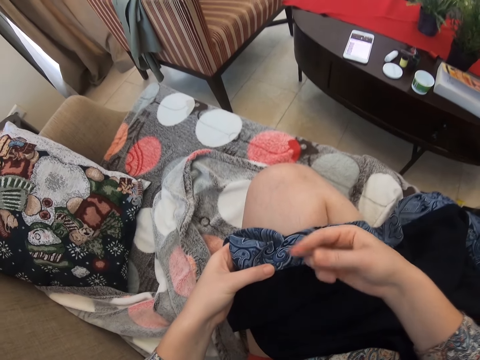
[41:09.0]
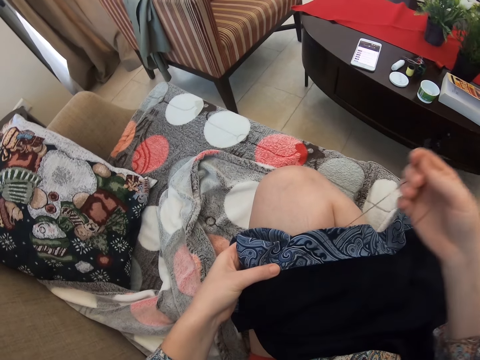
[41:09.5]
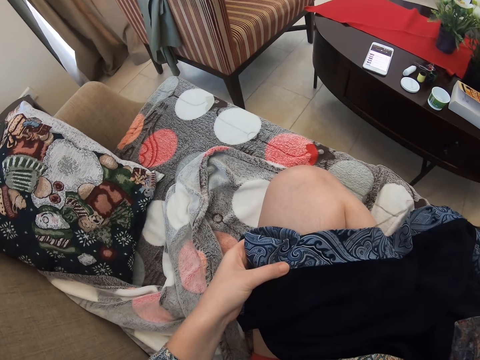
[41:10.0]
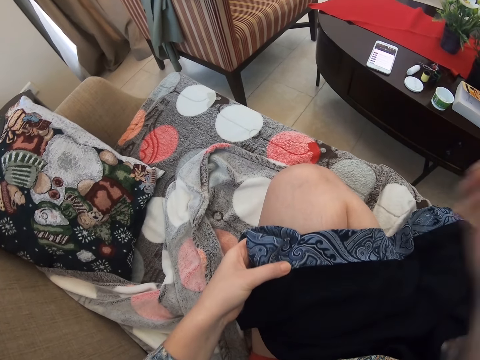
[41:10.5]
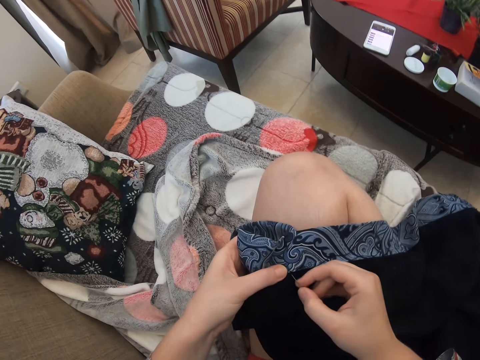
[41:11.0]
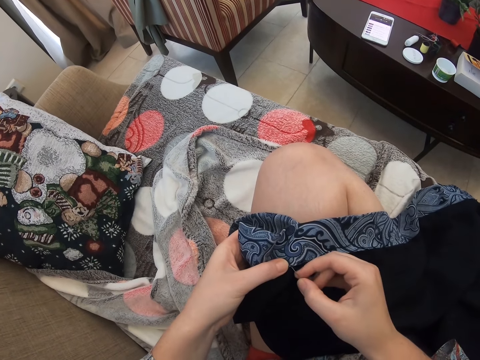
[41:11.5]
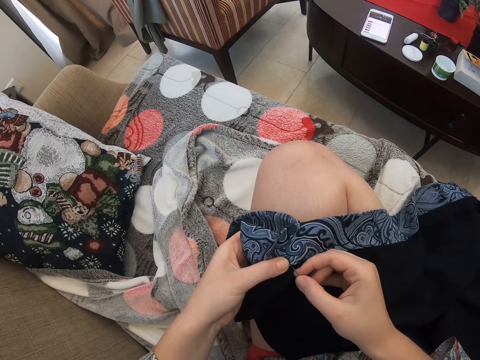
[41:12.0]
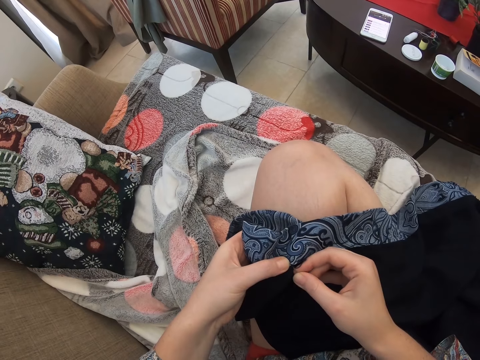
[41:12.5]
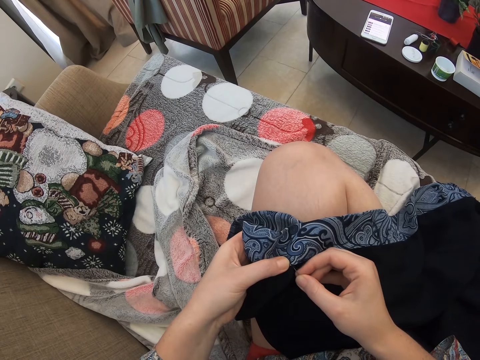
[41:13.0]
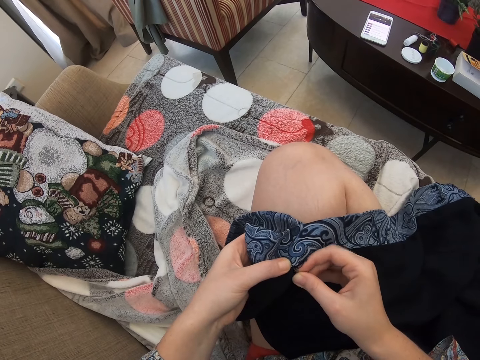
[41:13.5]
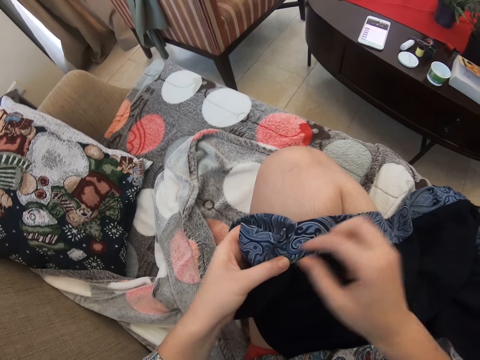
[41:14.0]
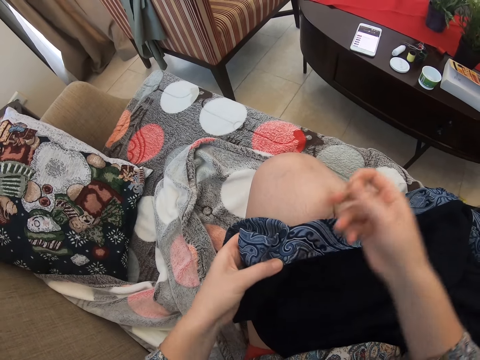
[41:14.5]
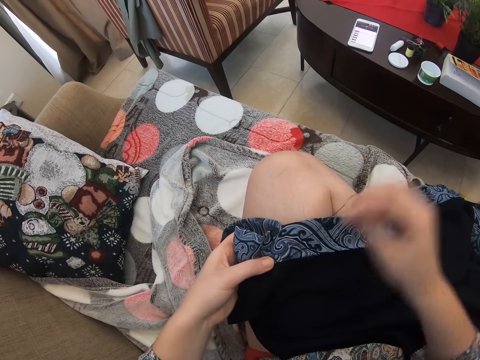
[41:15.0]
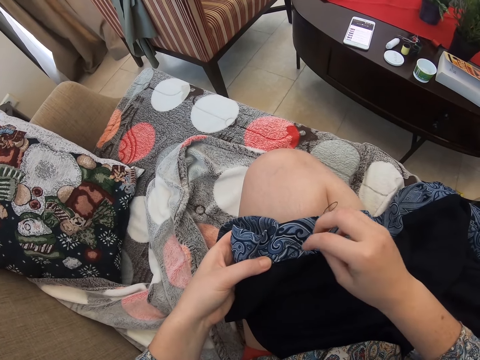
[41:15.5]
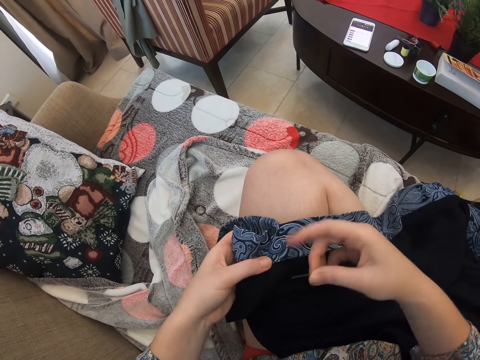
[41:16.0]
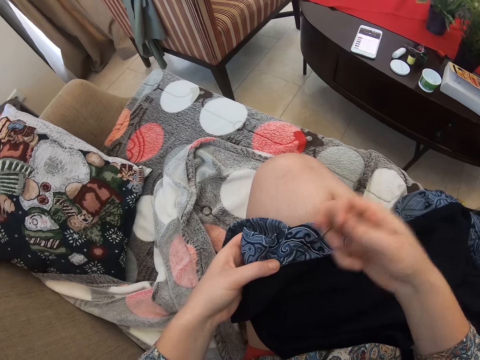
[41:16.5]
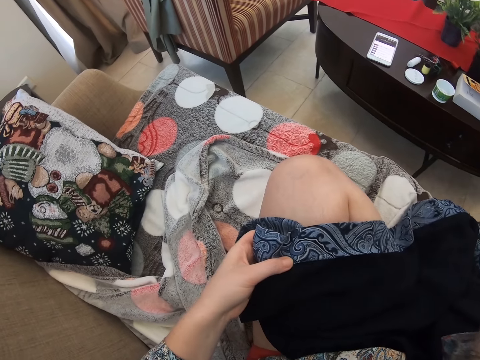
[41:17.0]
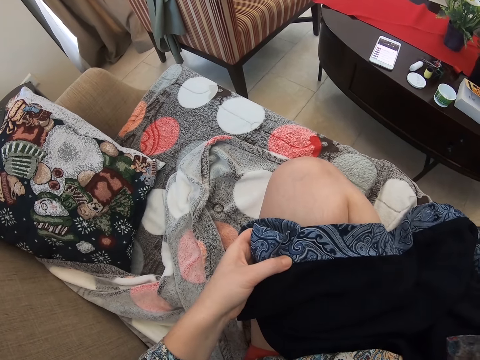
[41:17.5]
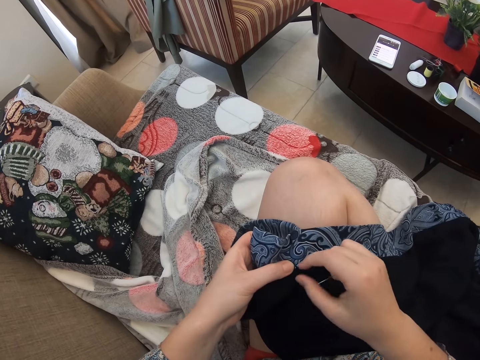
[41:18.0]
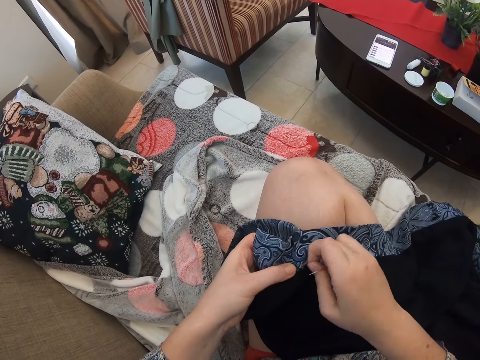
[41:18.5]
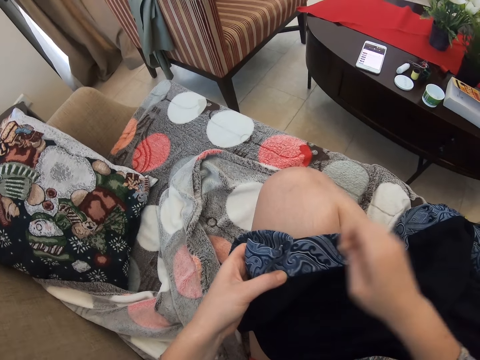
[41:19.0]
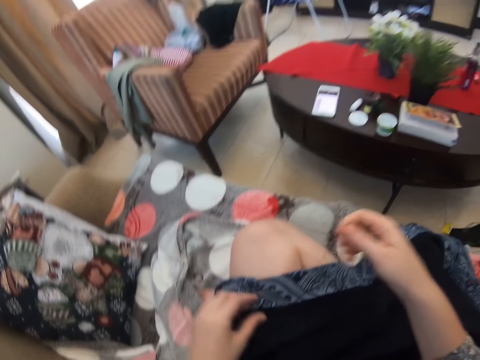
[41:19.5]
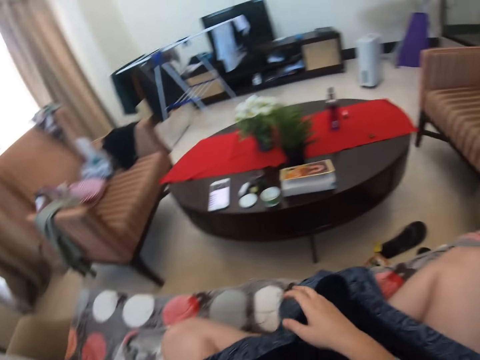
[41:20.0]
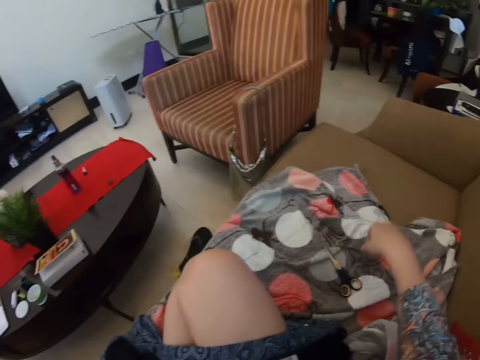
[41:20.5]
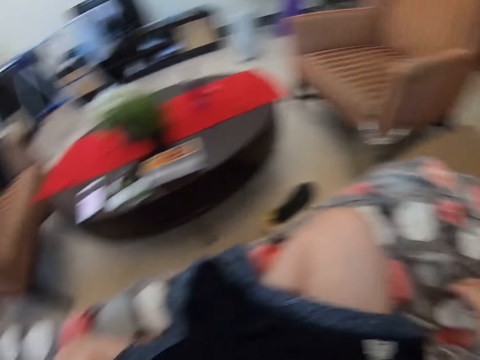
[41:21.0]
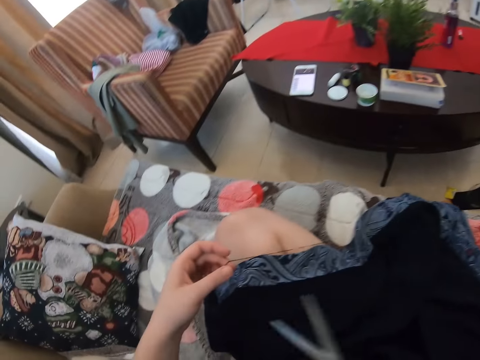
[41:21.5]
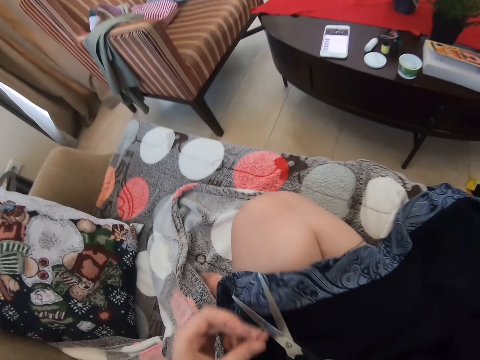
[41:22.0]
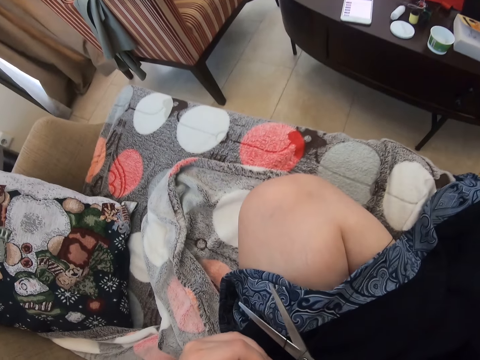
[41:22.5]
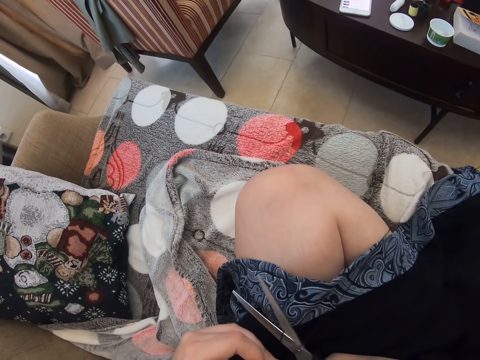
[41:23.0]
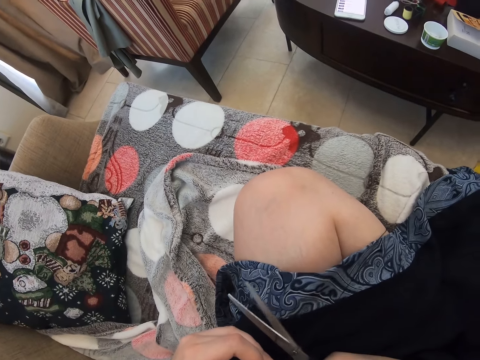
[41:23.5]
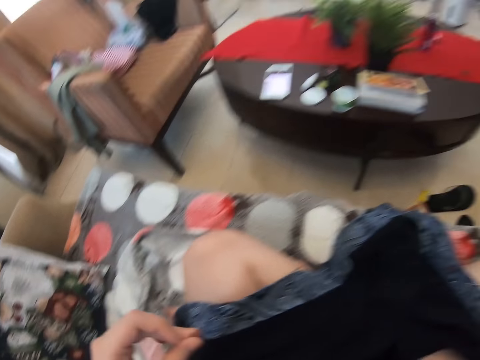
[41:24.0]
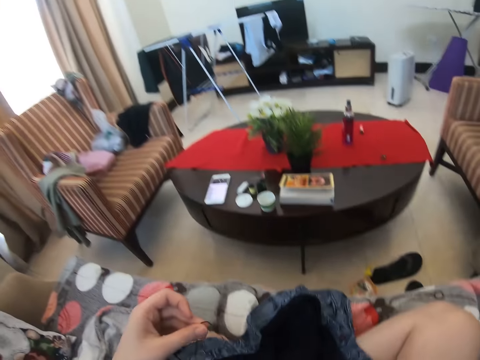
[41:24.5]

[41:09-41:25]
The camera wearer knits the cloth. They pick up the scissors and look around the room. They cut the thread with the scissors.

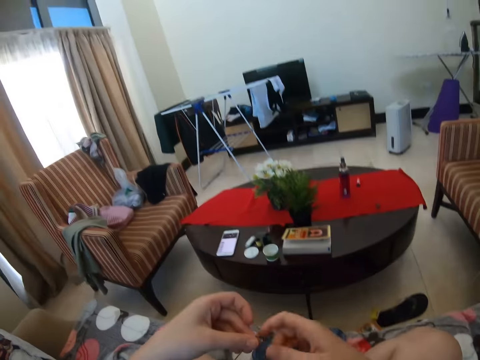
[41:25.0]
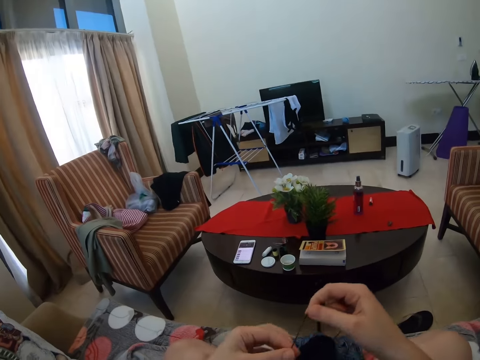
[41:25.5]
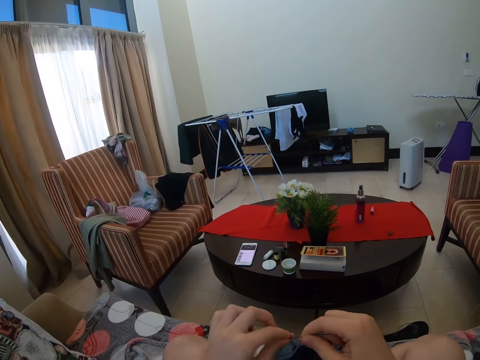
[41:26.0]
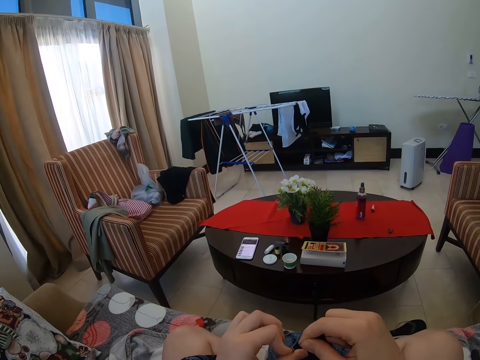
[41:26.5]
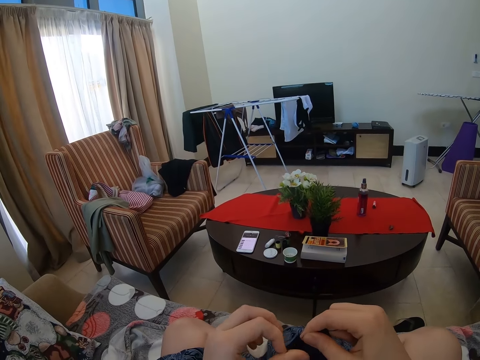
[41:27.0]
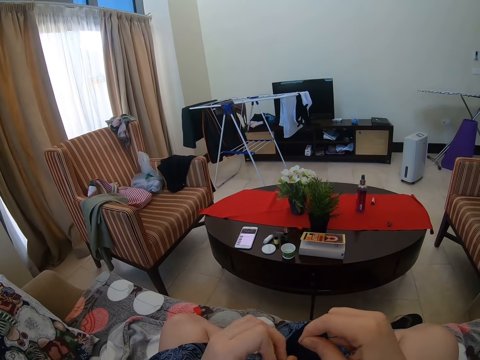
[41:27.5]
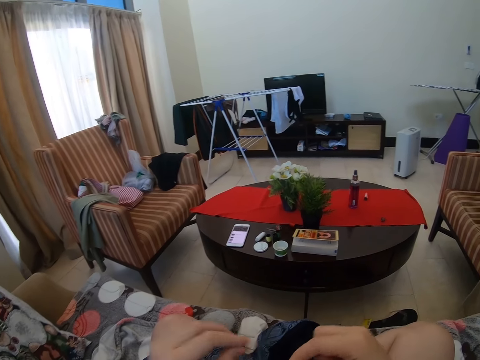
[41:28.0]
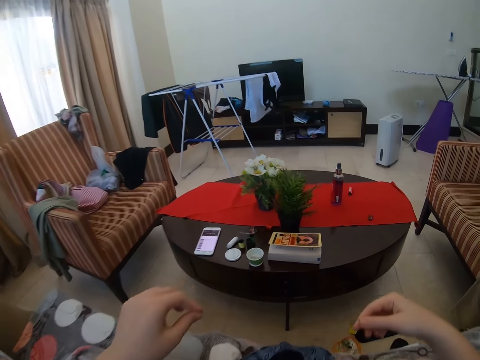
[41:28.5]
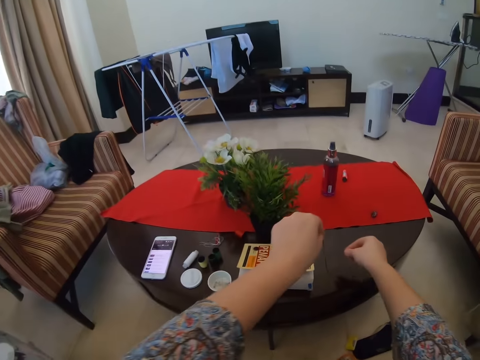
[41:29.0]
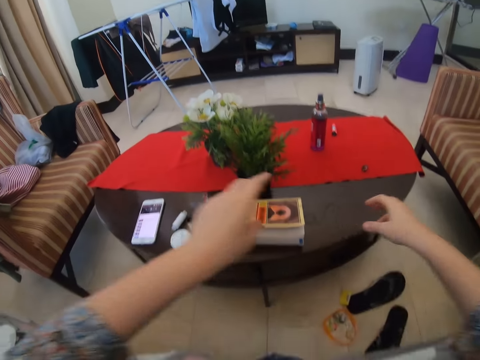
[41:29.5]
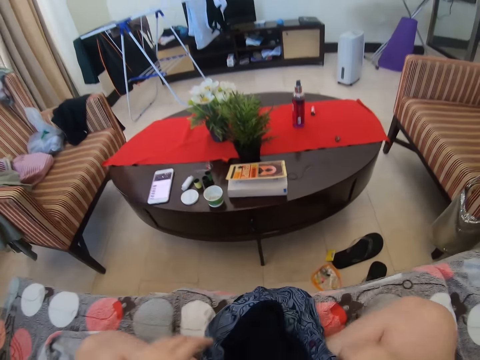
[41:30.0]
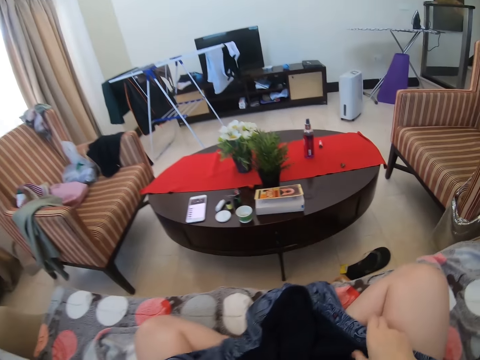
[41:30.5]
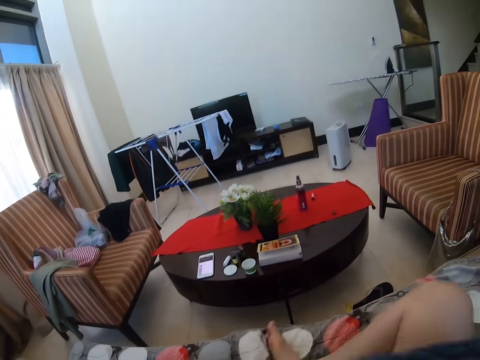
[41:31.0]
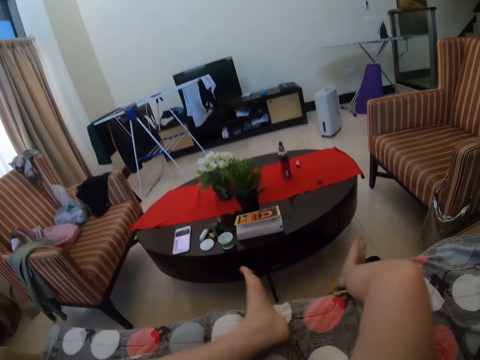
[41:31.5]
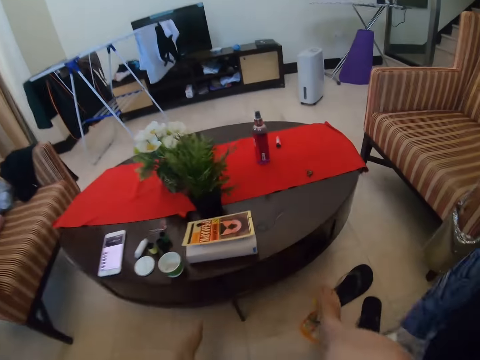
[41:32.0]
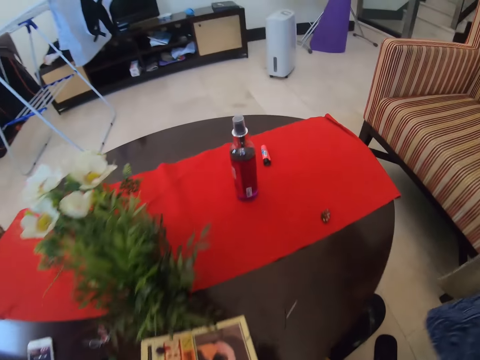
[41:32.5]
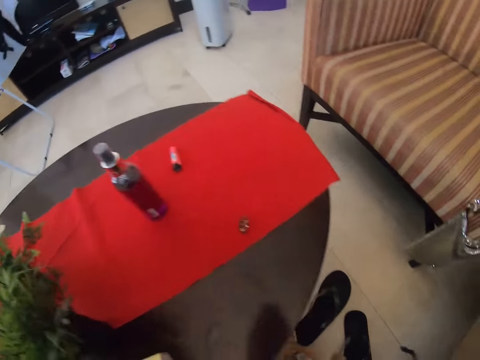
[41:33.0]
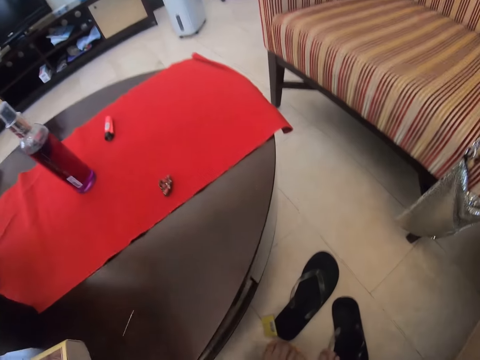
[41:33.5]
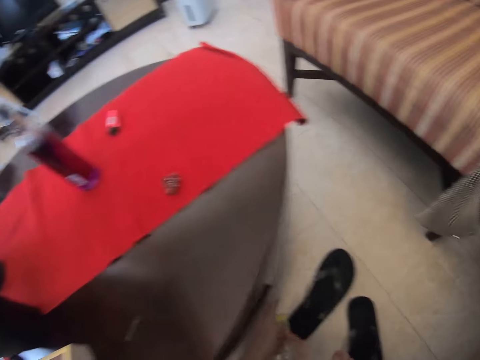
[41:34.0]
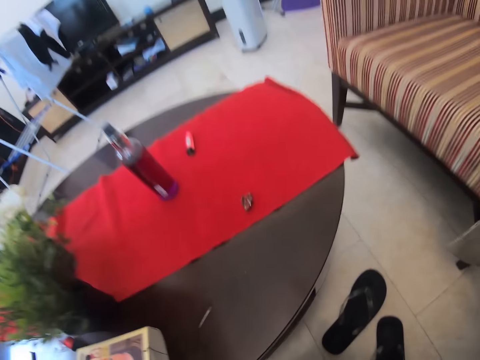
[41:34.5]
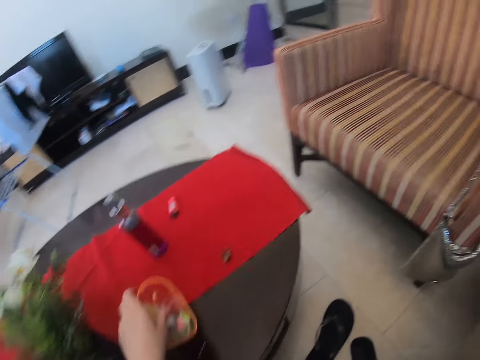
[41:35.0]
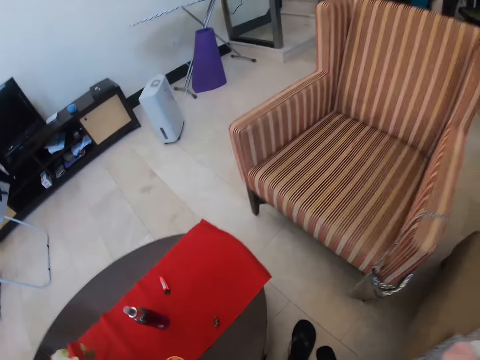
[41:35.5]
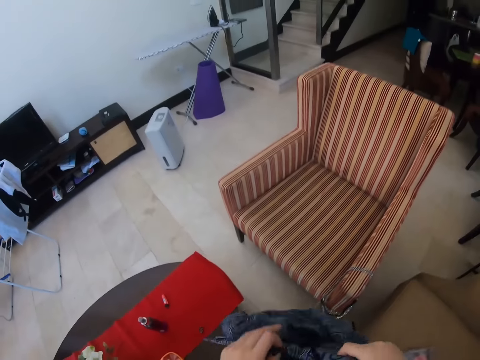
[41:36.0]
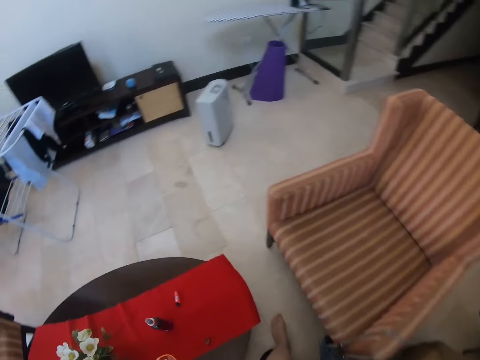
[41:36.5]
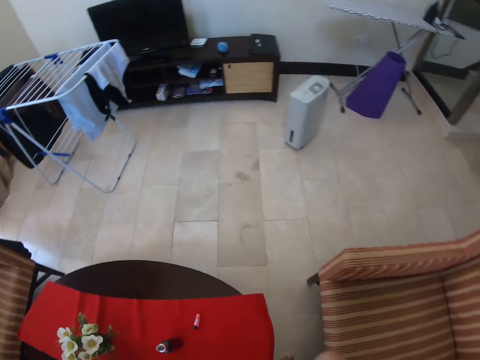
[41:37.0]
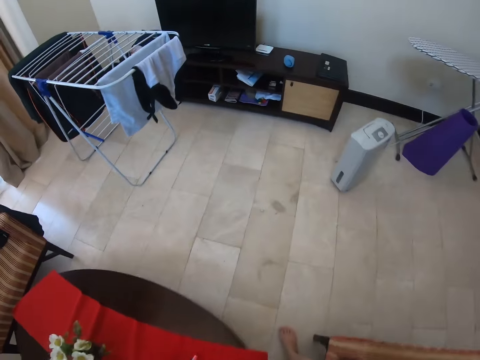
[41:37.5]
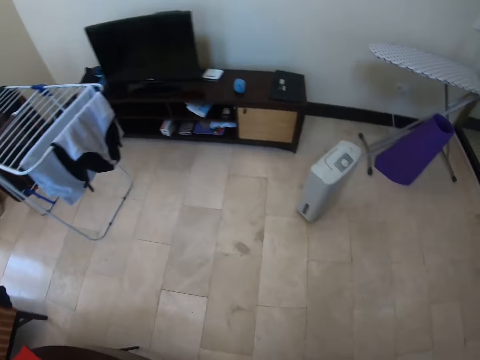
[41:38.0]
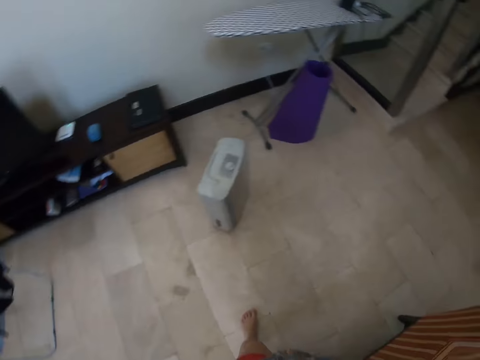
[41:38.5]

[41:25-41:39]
The camera wearer ties the thread. They place the needle on the table. They put the thread on the table. They pick up the cloth. They stand up. They walk around the room.
